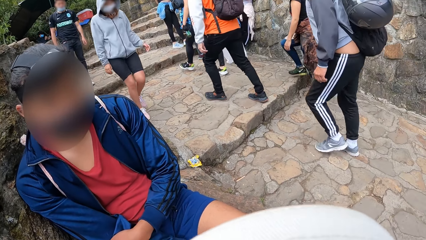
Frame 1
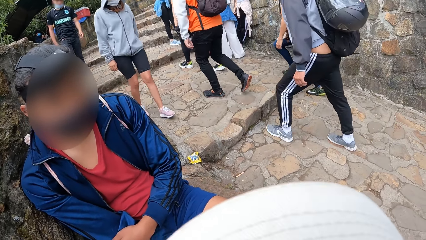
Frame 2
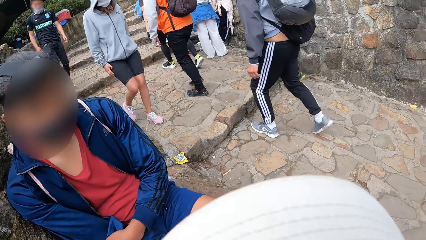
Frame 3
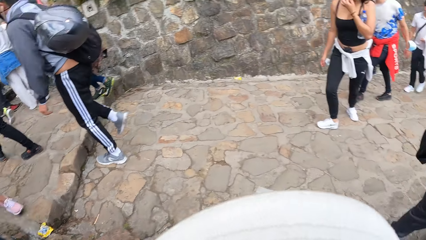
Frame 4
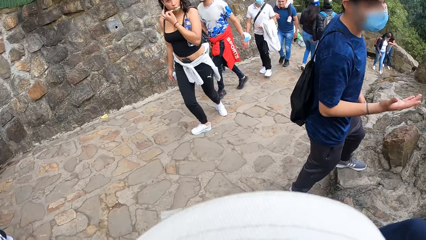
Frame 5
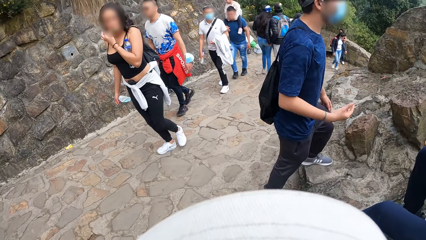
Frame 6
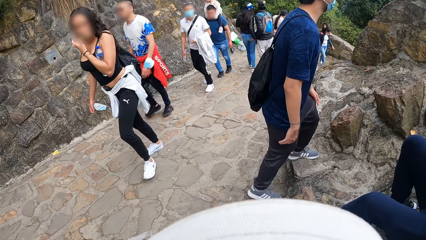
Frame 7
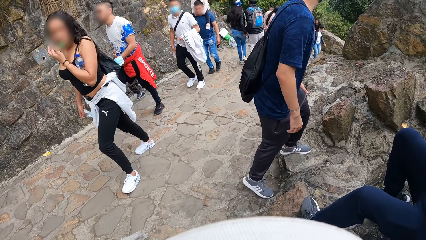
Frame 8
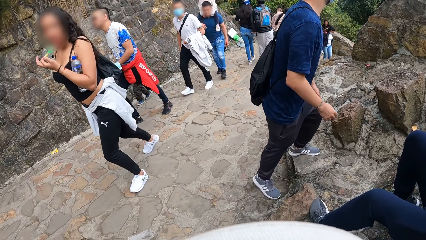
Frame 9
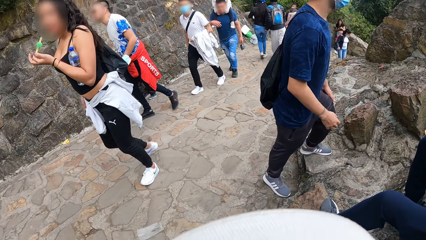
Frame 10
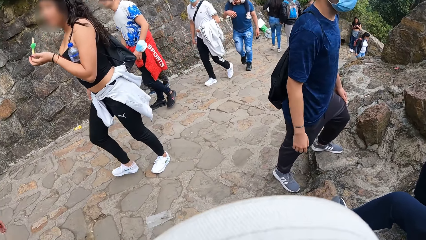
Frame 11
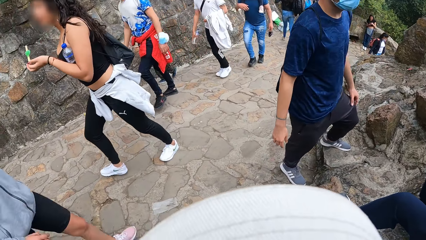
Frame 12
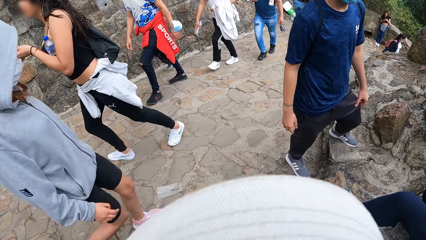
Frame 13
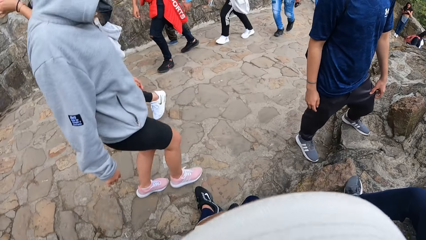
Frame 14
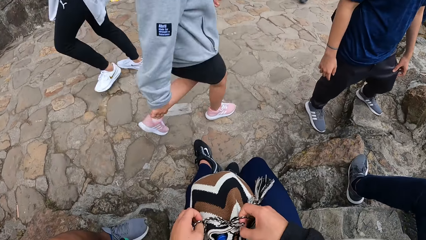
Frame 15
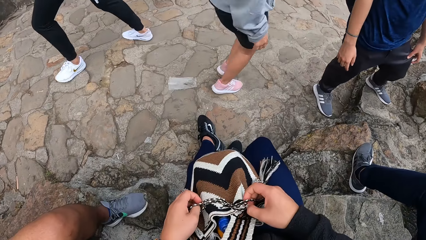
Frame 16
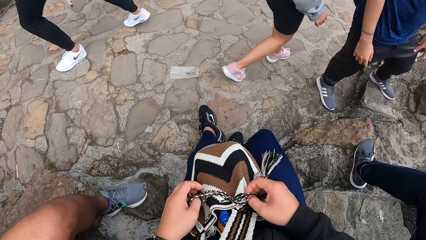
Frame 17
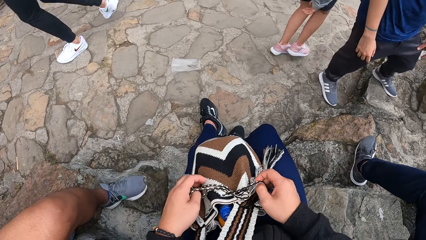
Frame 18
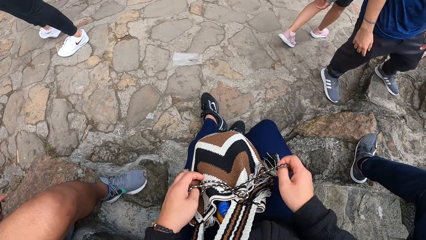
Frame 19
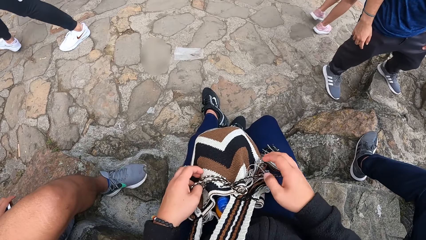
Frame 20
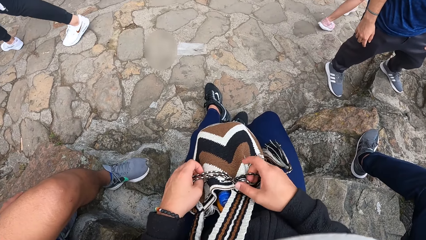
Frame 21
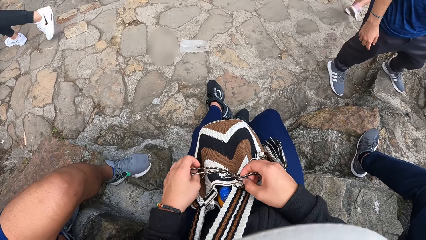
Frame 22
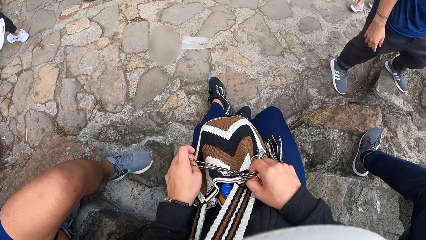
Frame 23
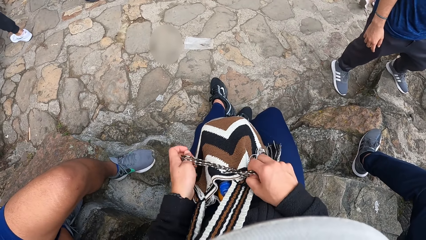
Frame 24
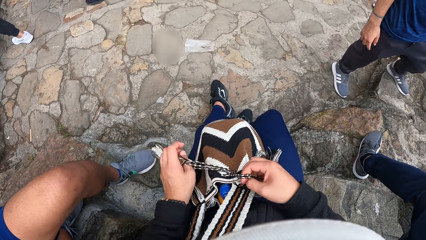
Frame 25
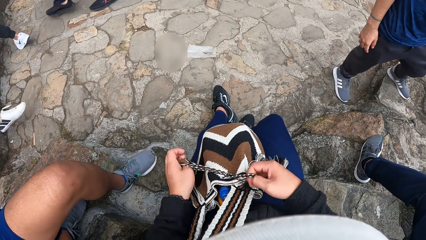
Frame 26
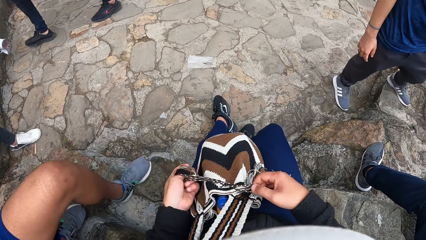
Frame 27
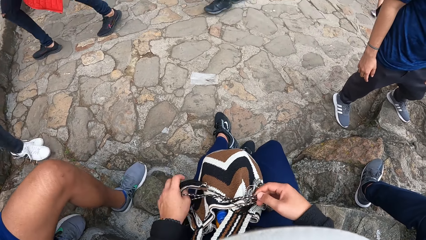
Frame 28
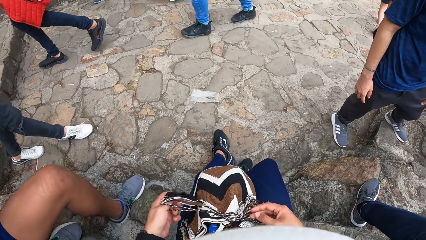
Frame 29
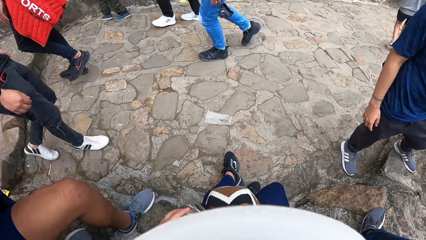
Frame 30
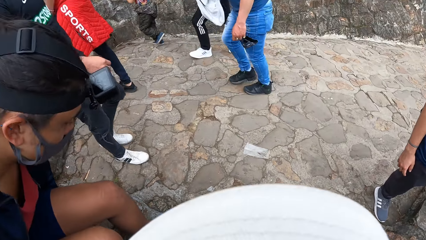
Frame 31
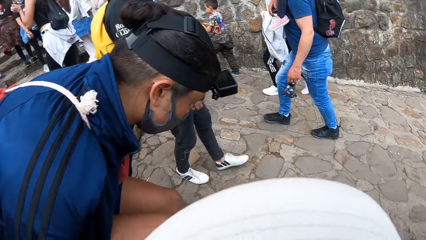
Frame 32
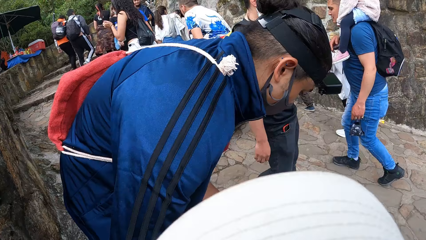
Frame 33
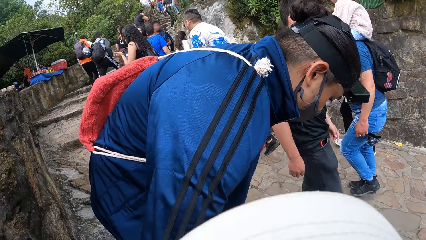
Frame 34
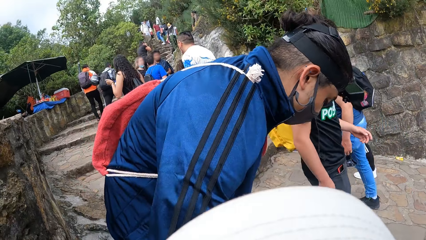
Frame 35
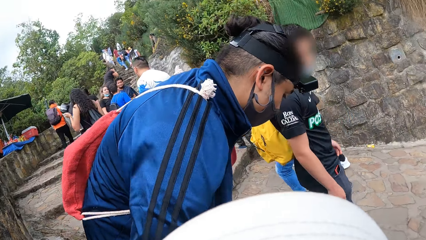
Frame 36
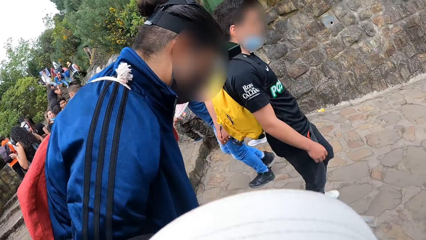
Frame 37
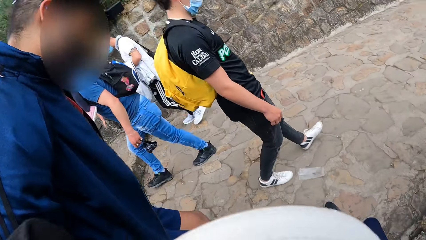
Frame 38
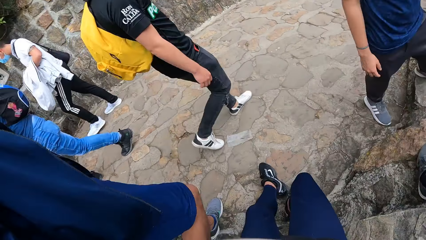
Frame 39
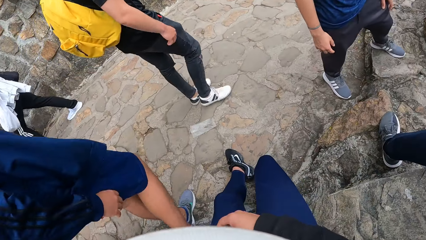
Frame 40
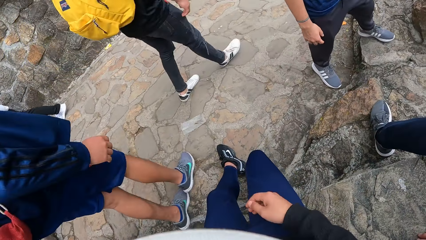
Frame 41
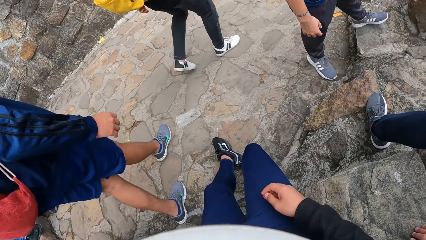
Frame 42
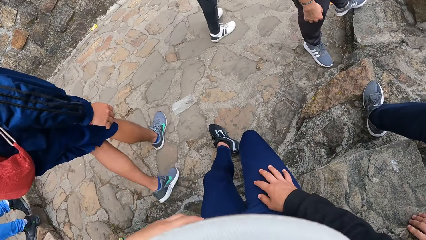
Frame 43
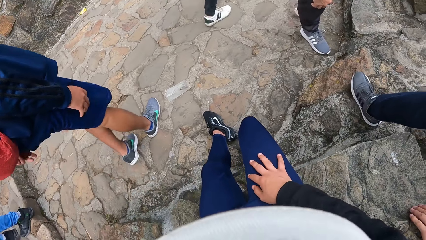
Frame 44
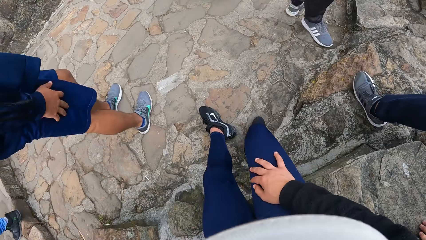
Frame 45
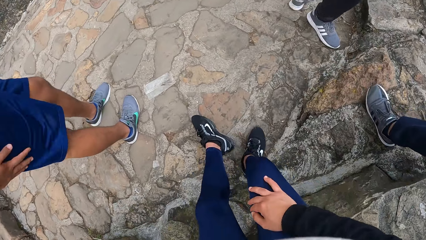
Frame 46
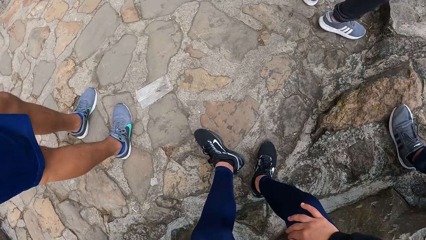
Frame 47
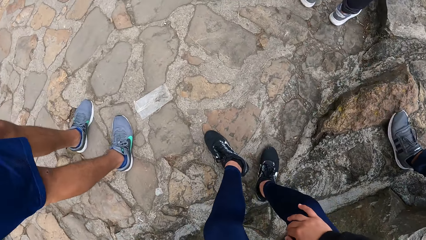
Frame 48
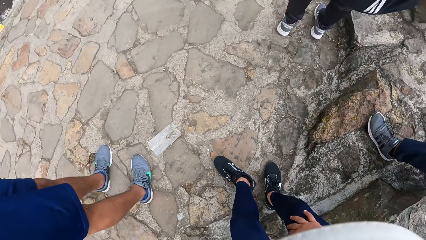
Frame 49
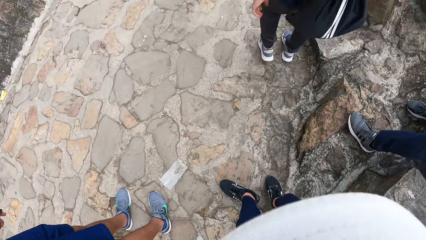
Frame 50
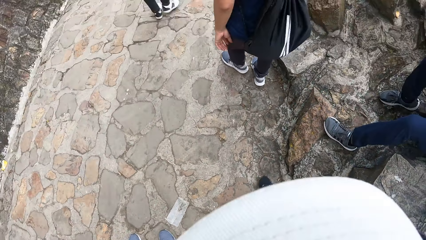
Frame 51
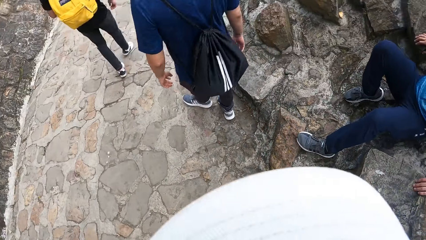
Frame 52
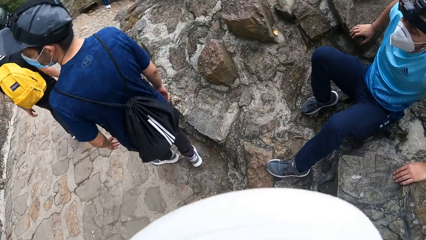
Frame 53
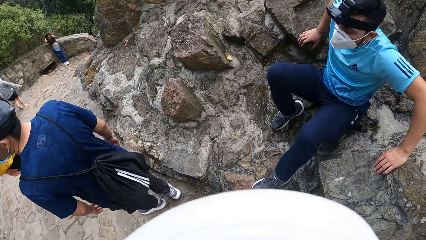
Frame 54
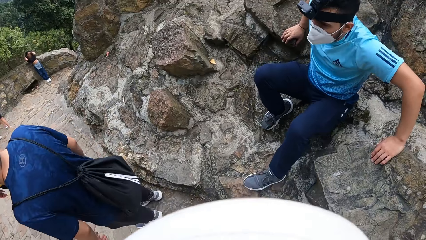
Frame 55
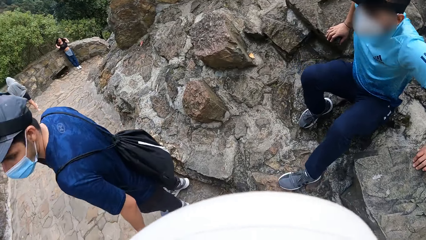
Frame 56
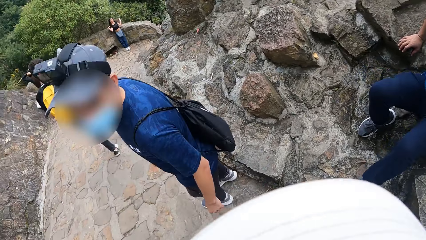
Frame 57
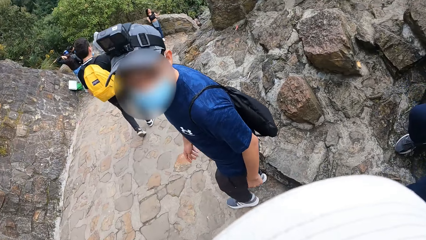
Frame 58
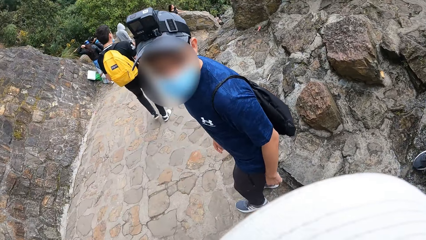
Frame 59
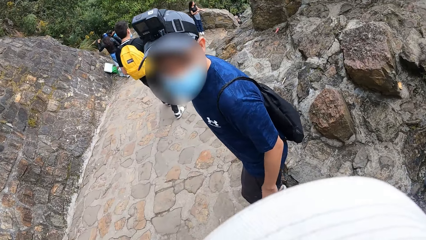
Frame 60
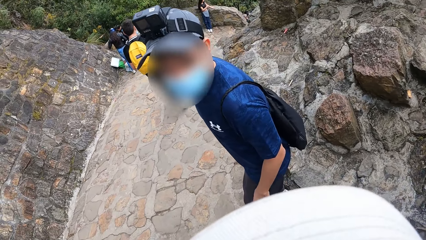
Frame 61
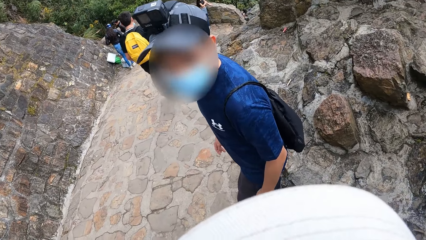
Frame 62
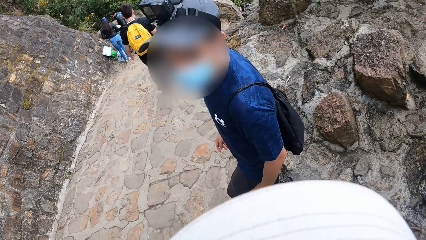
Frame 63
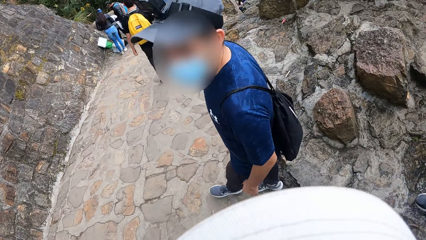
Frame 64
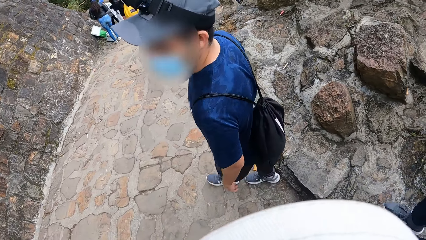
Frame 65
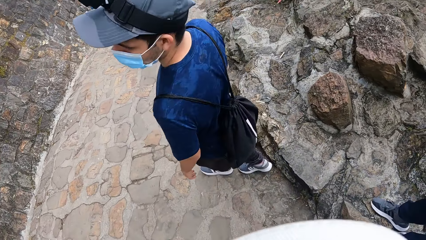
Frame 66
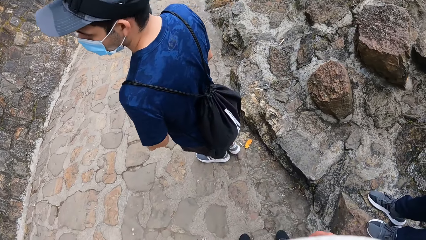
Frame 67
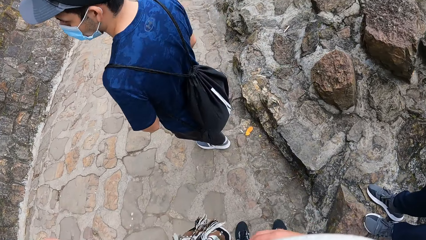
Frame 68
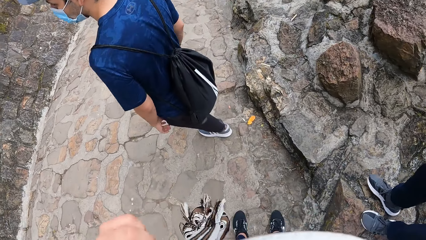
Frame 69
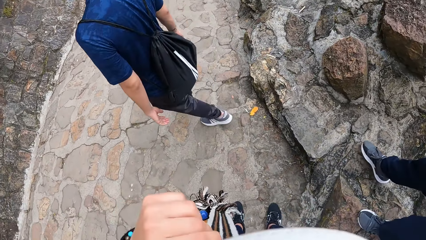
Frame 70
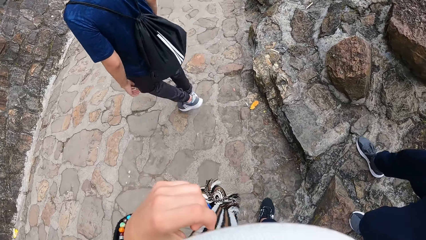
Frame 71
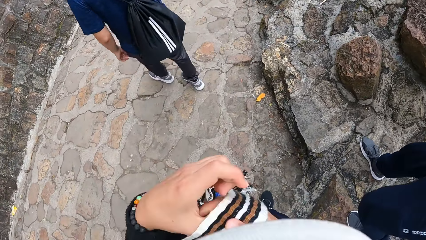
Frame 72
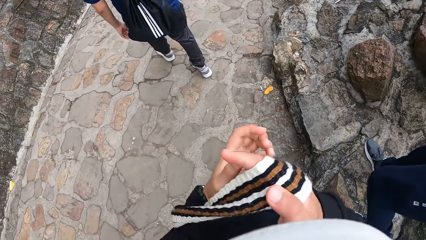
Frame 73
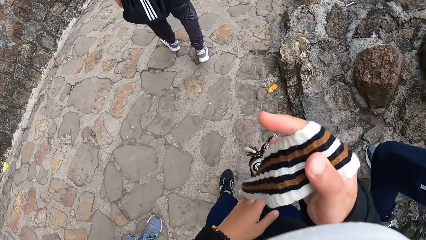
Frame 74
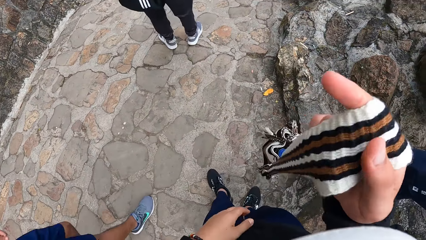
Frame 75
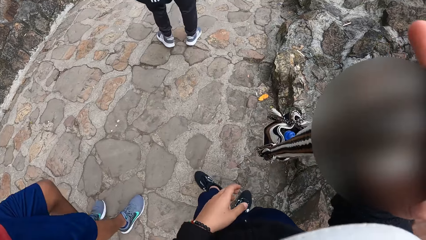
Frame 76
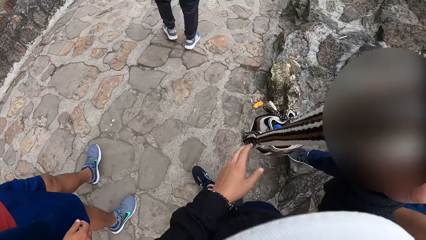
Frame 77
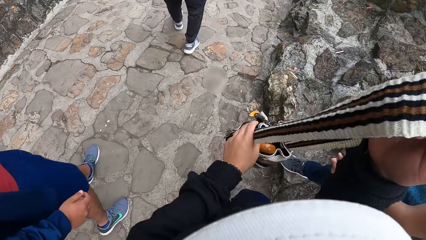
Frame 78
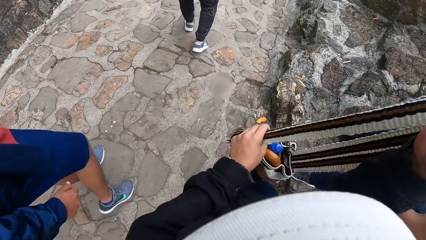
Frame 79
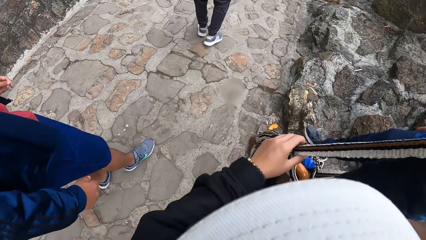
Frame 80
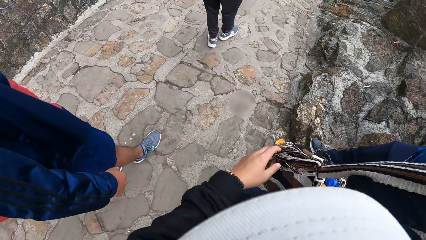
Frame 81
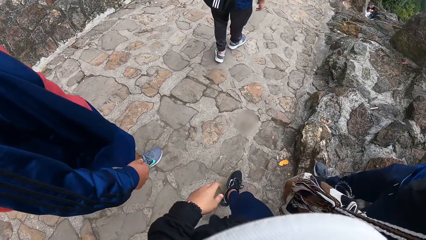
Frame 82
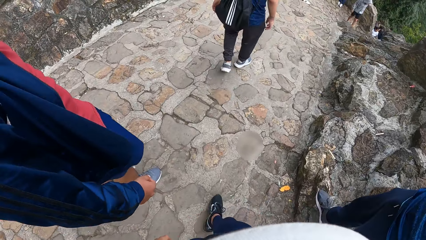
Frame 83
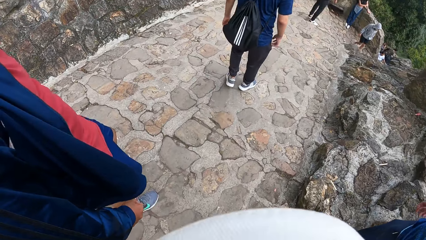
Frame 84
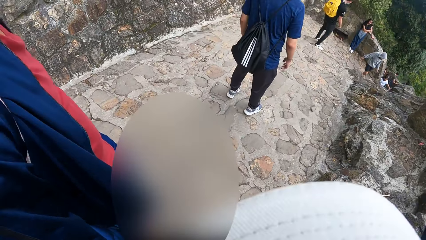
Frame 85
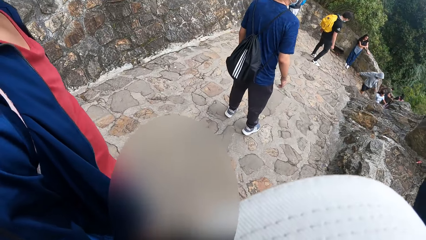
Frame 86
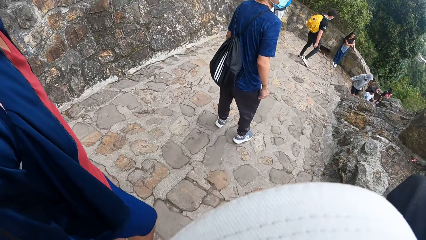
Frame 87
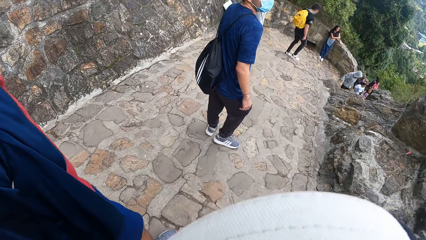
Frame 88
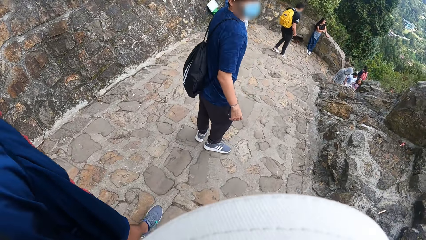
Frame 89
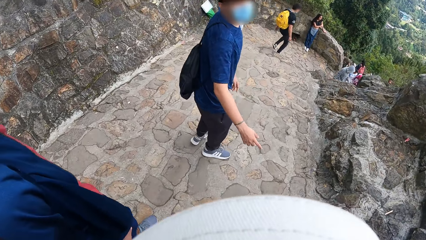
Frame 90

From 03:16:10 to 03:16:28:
A man steps on the wall stones. The camera wearer ties the bag straps. Another man stands from the wall and walks downwards. The camera wearer stands from the wall. A third man stands from the wall stones. The first man stares at the camera wearer and walks down the stairs. The camera wearer passes the bag from his left hand to his right hand. The second man walks down the stairs. The camera wearer places the bag on his right shoulder with his right hand. The first man stands on the stairs.
